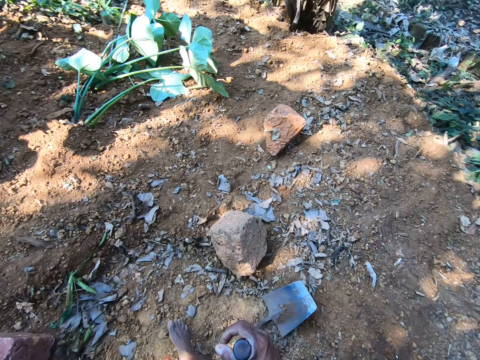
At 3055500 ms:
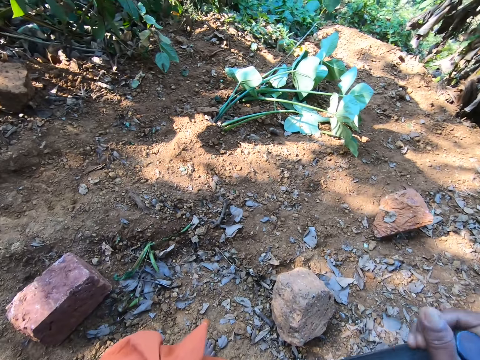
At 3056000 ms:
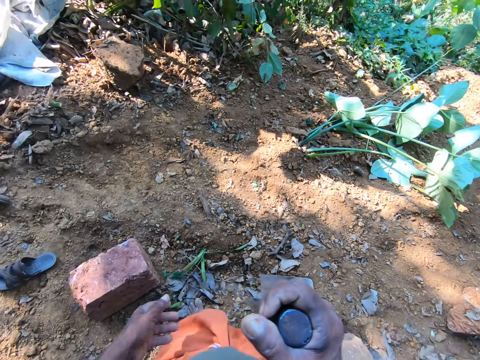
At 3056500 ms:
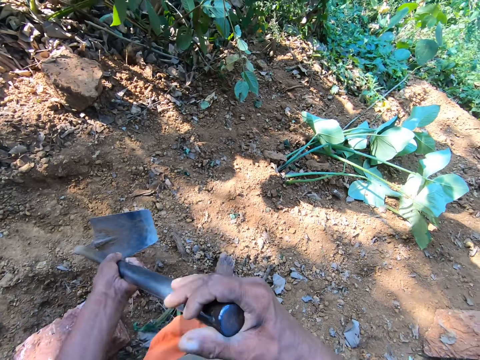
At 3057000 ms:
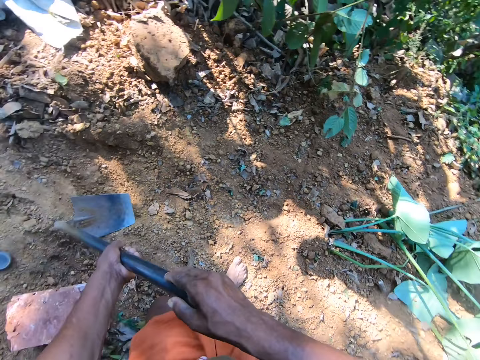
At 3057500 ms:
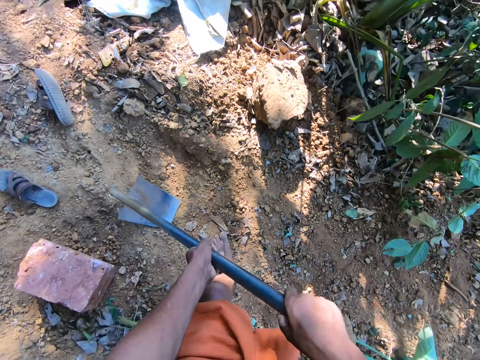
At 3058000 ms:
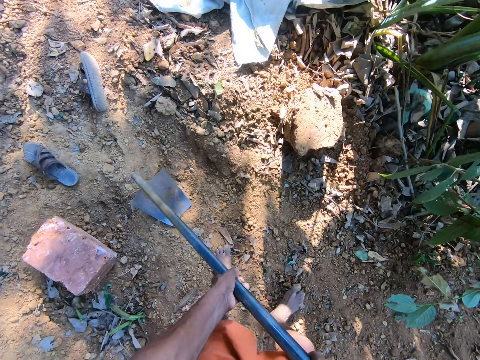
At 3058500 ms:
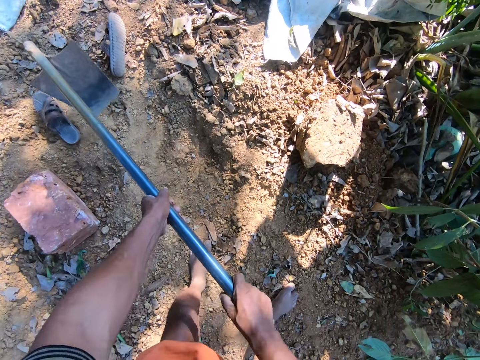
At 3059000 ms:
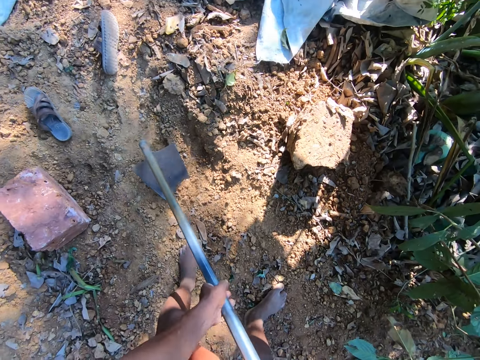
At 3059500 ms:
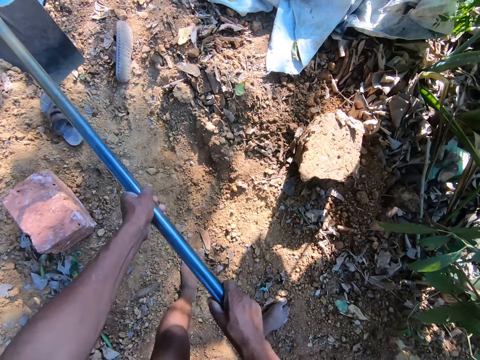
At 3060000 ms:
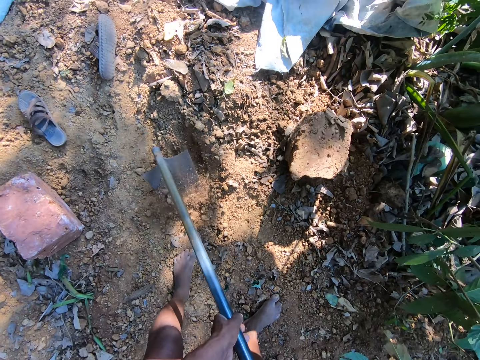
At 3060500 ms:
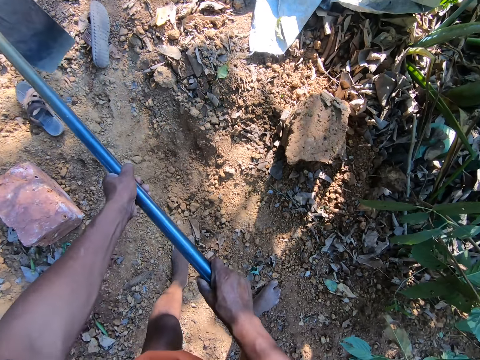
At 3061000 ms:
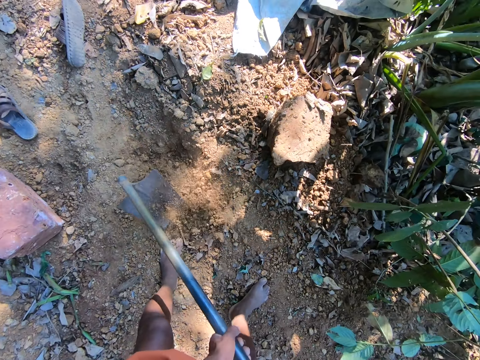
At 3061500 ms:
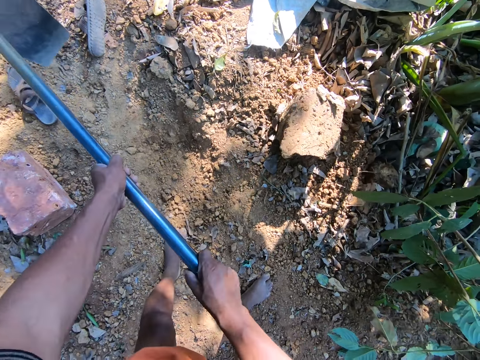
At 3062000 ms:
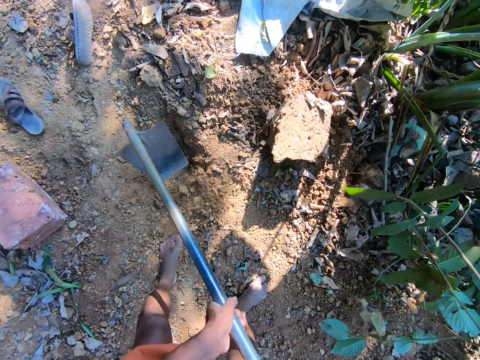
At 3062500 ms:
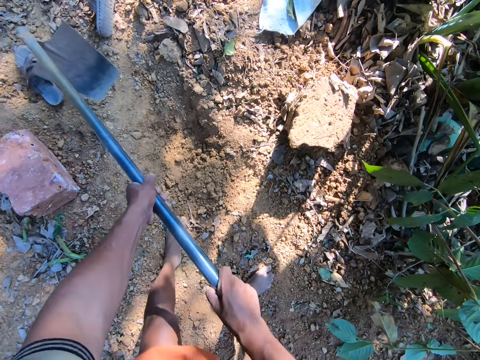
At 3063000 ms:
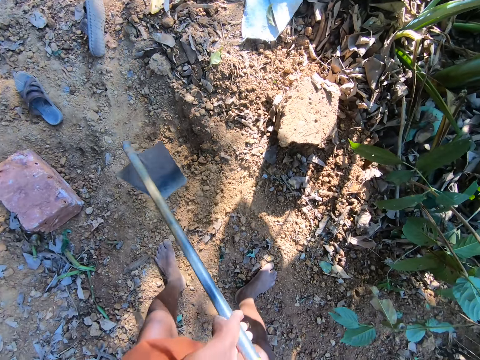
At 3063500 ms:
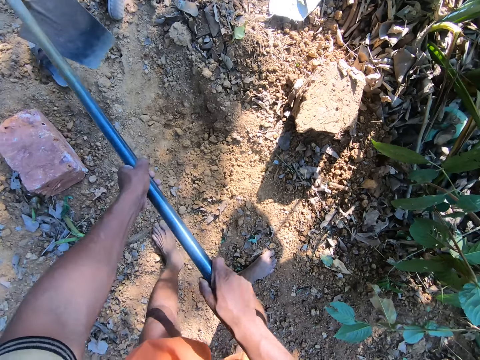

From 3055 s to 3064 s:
The camera wearer holds the hoe with his hands. He drops the hoe on the ground with his hands. He digs the ground with the hoe in his hands.

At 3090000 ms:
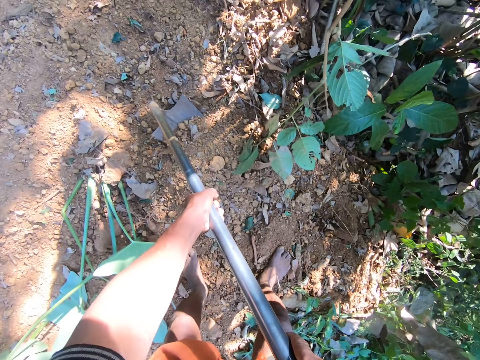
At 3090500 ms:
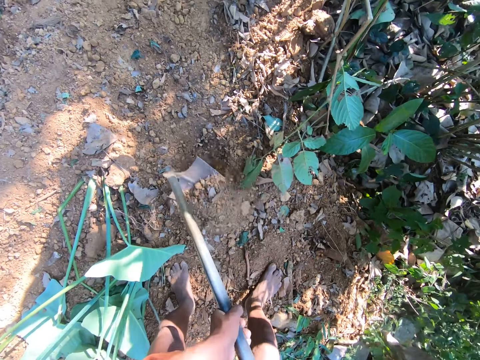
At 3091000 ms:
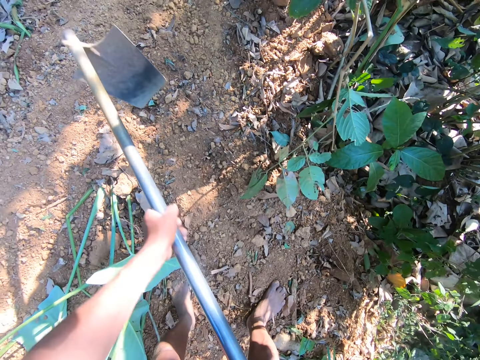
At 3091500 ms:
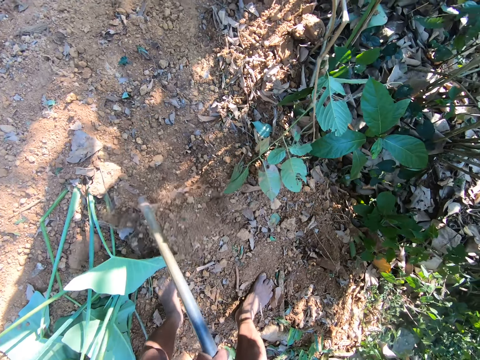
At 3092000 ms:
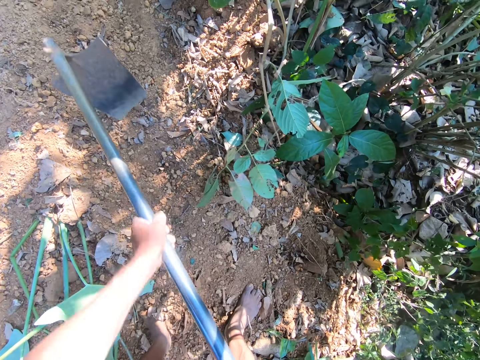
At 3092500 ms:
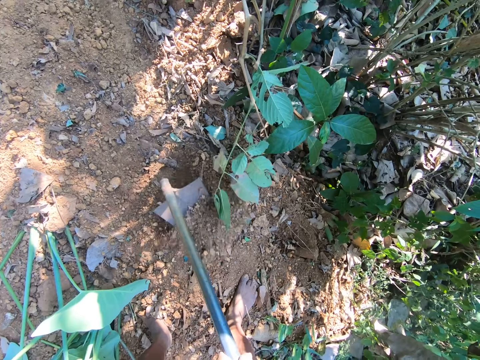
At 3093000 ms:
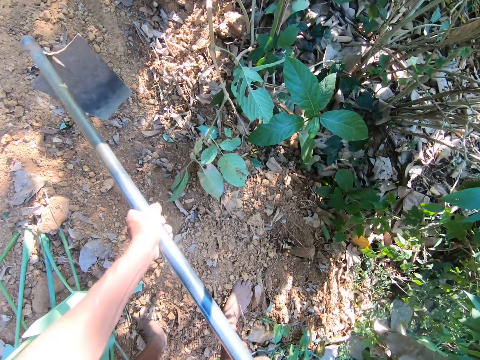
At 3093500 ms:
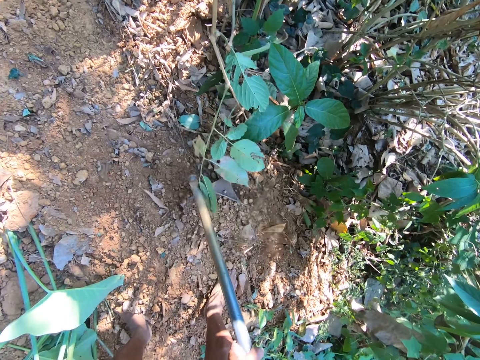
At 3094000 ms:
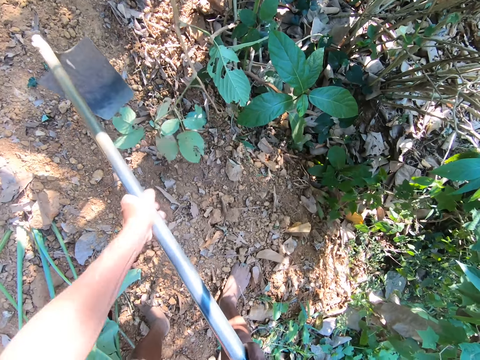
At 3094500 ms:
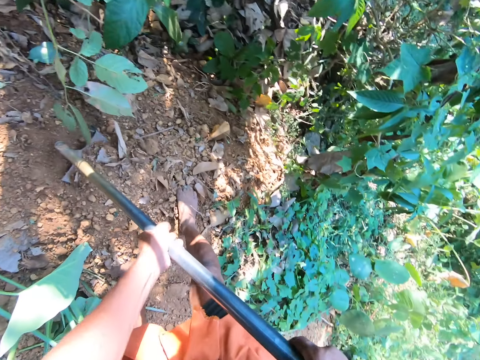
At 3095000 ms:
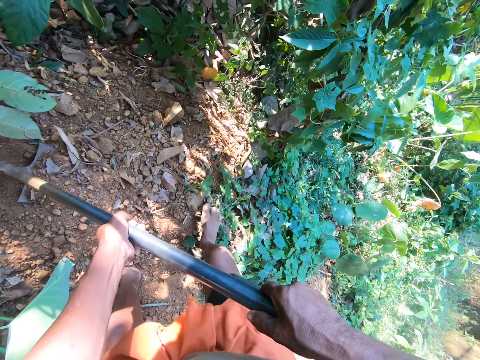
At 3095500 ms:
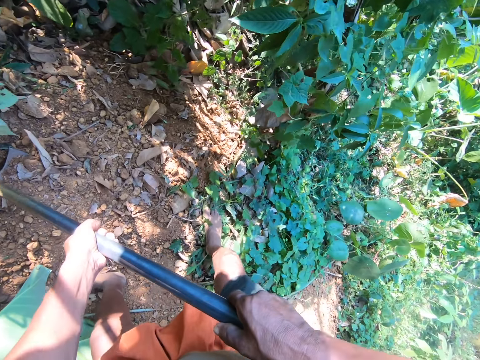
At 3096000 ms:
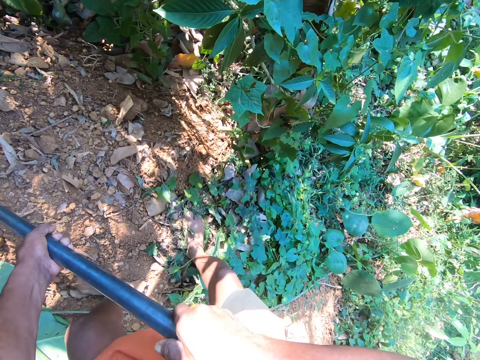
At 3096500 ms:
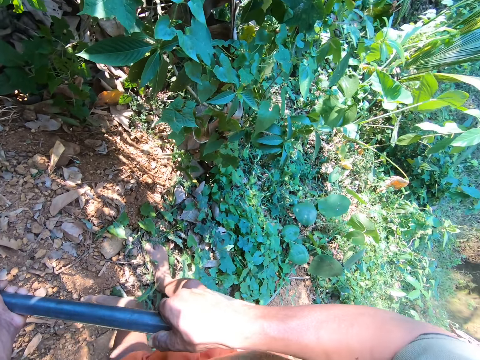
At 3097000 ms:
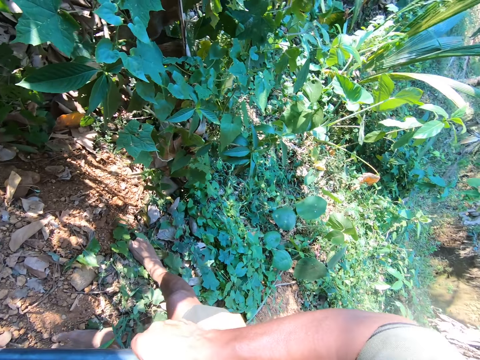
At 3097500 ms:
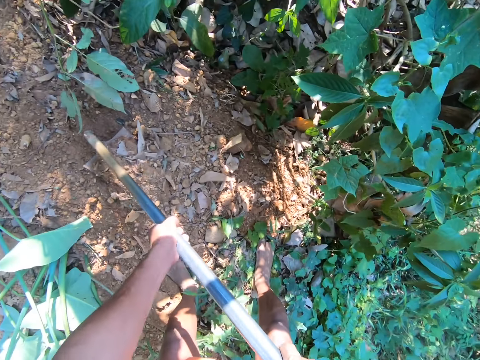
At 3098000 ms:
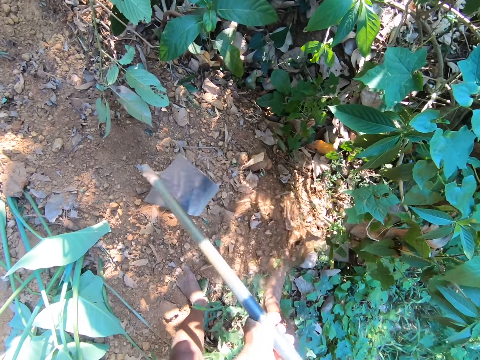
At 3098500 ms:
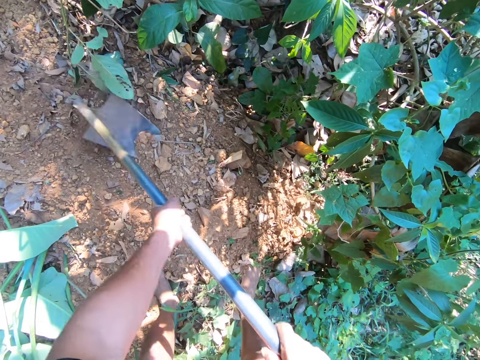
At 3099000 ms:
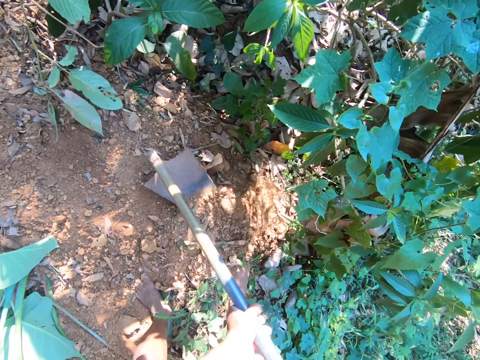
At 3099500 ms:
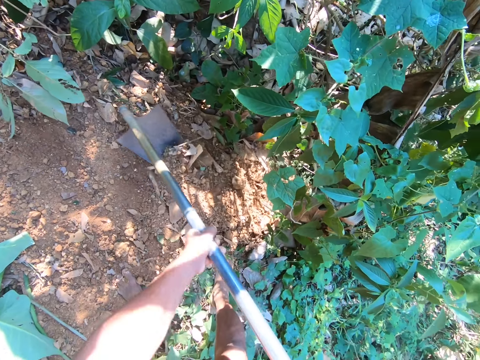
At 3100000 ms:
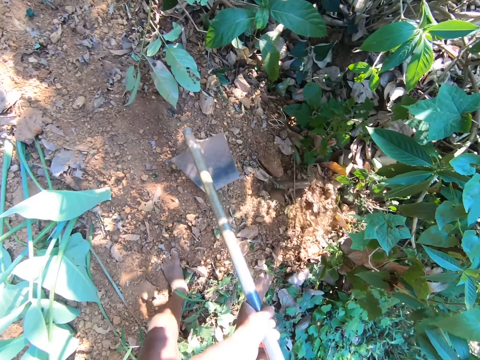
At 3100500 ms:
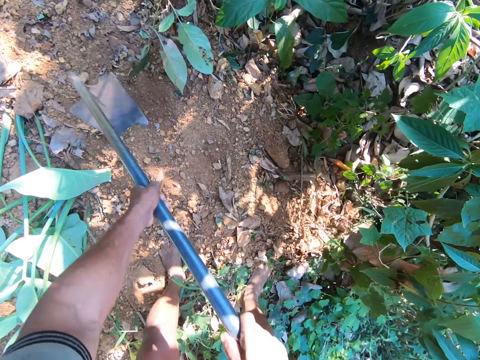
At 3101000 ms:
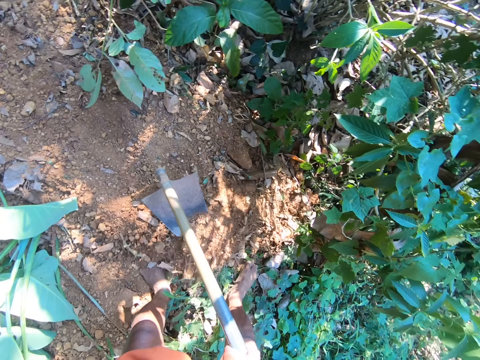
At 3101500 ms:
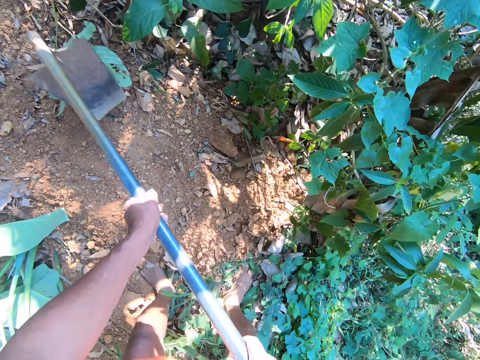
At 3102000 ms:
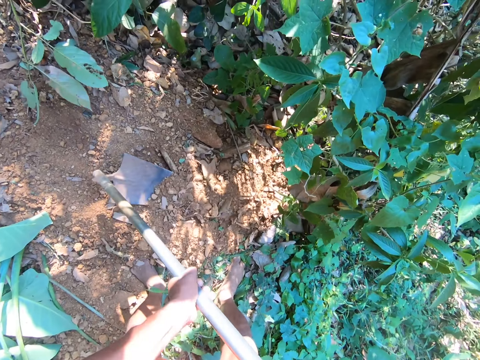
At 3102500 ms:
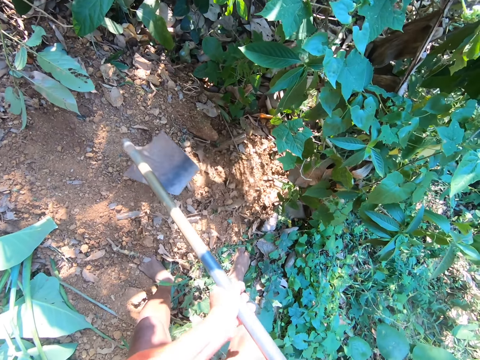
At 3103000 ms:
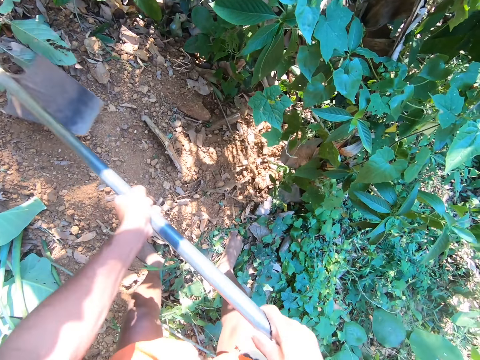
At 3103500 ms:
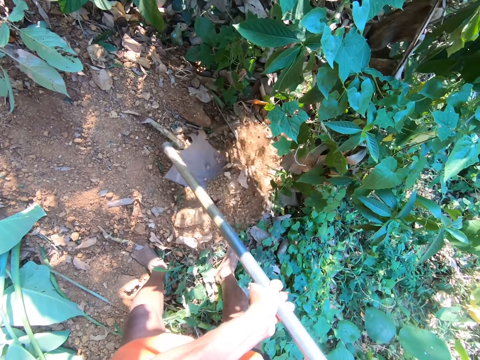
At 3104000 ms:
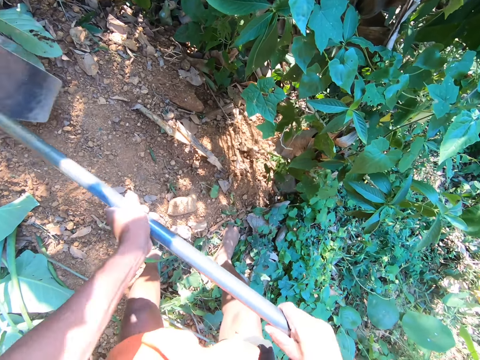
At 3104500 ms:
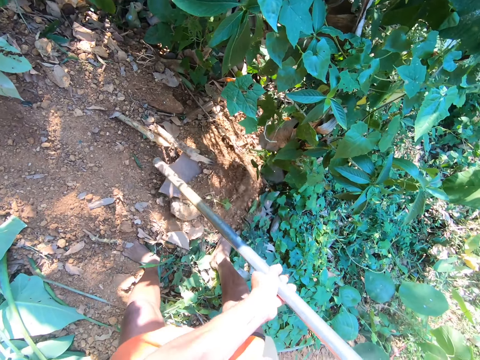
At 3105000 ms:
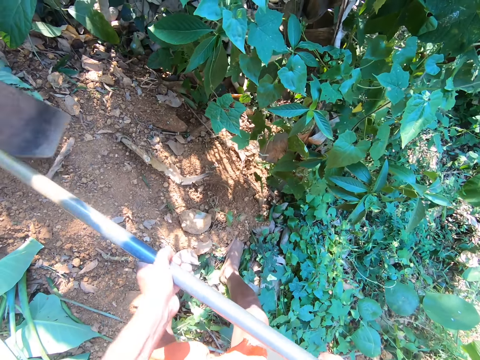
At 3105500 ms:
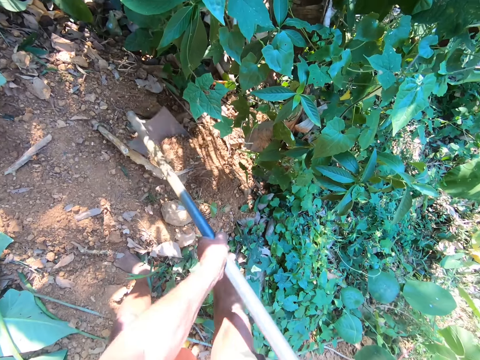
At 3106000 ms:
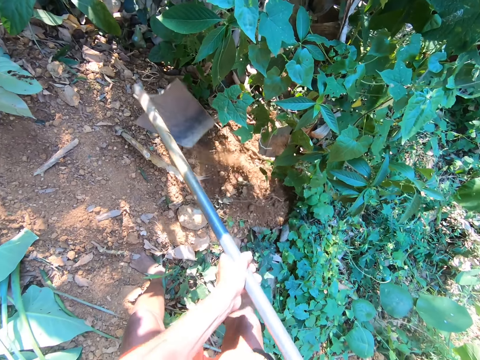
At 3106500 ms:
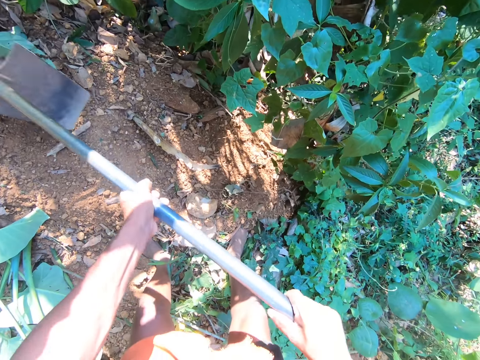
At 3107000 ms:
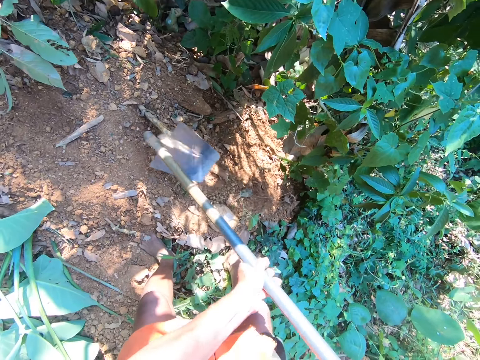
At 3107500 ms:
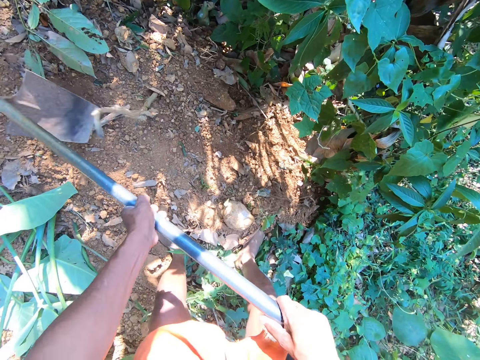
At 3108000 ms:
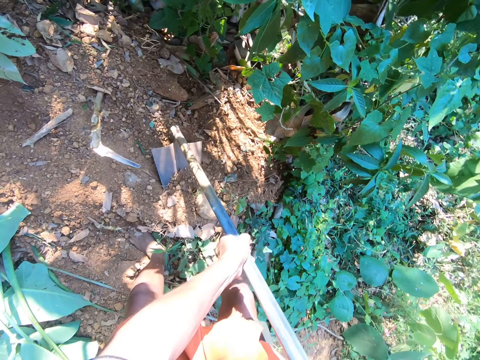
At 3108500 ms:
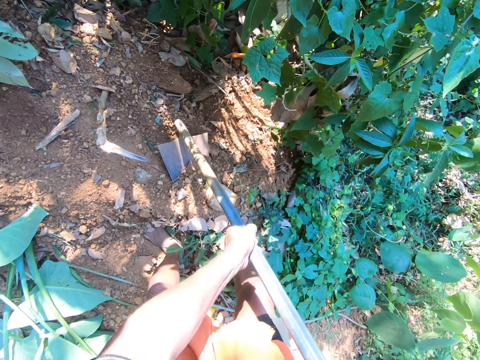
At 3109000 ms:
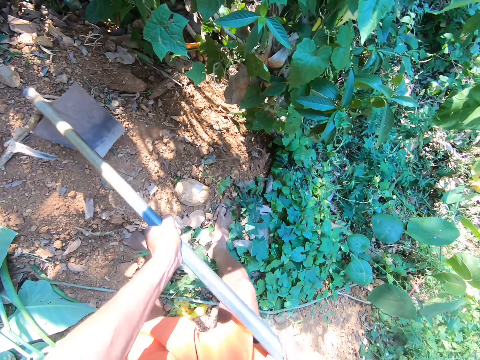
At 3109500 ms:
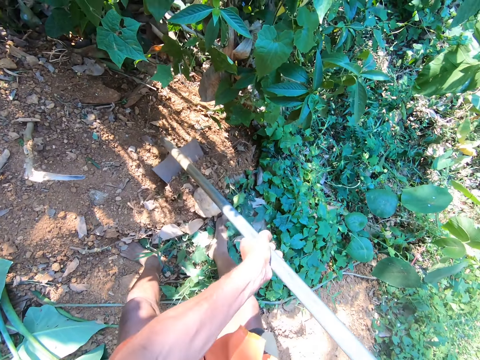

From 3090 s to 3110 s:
The camera wearer digs the ground with the hoe in his hands. He digs the ground with the hoe again.
